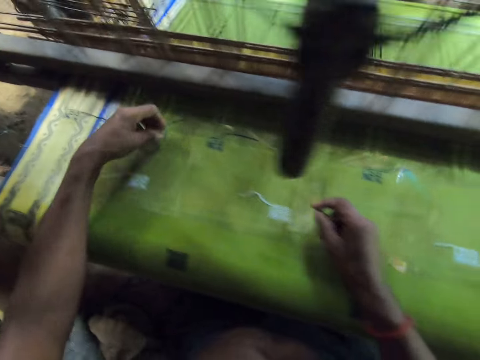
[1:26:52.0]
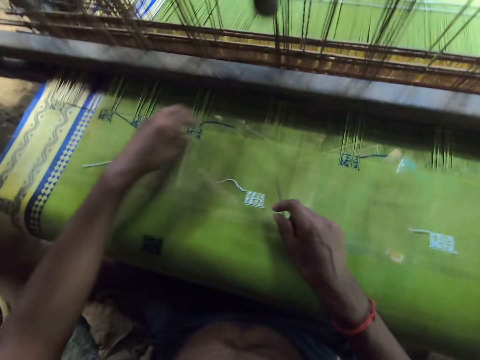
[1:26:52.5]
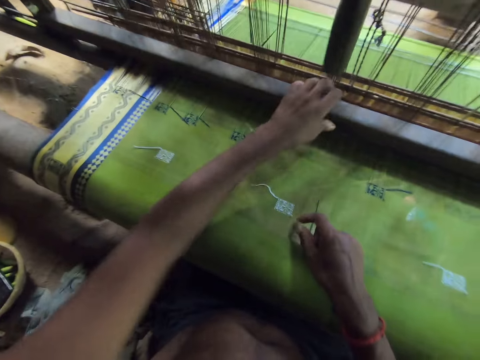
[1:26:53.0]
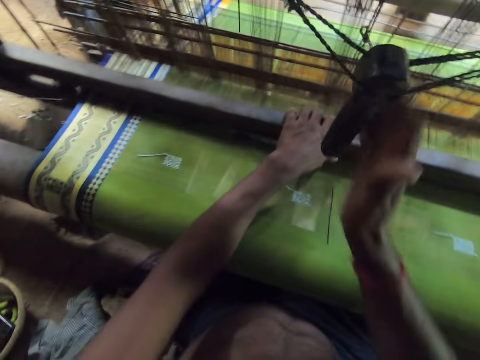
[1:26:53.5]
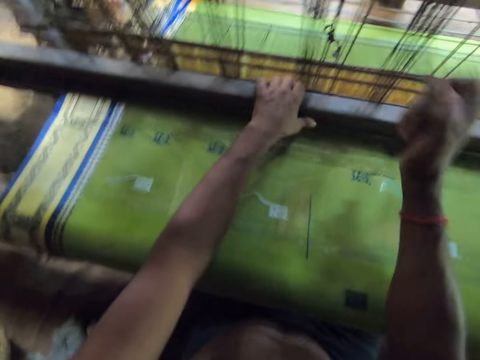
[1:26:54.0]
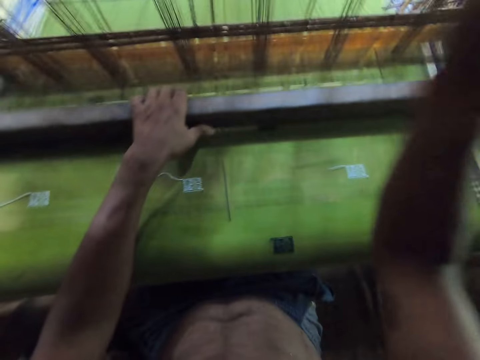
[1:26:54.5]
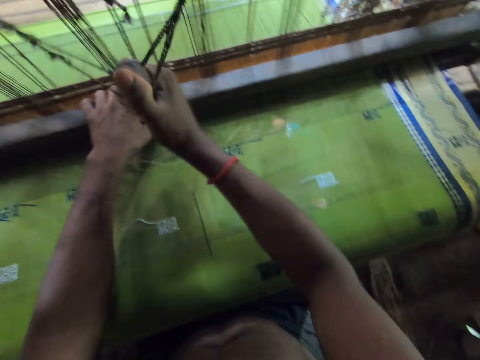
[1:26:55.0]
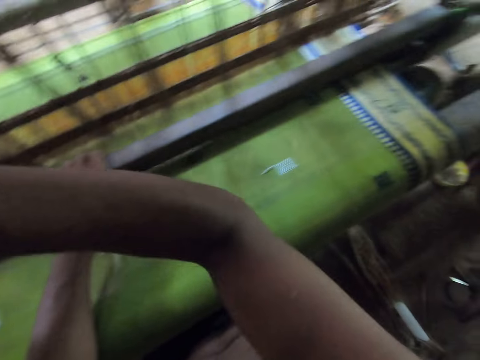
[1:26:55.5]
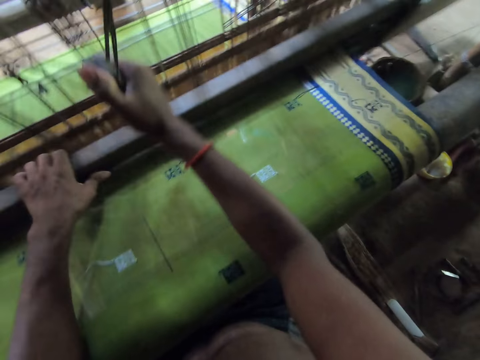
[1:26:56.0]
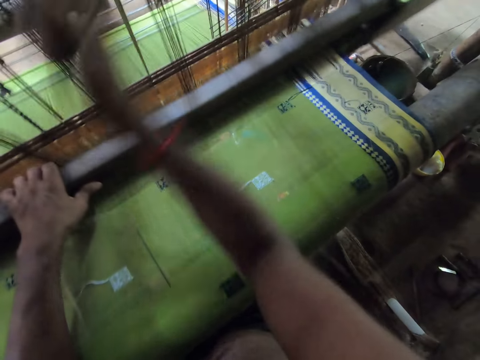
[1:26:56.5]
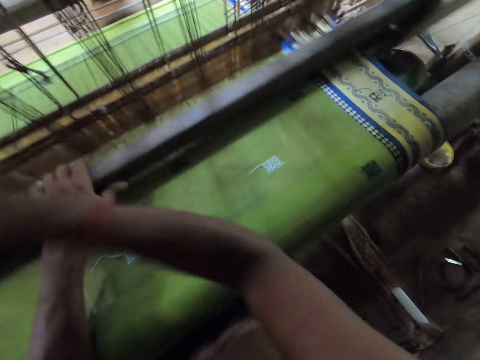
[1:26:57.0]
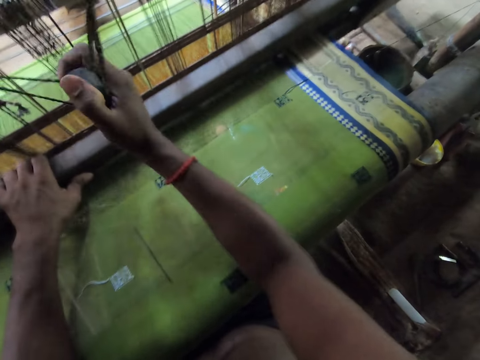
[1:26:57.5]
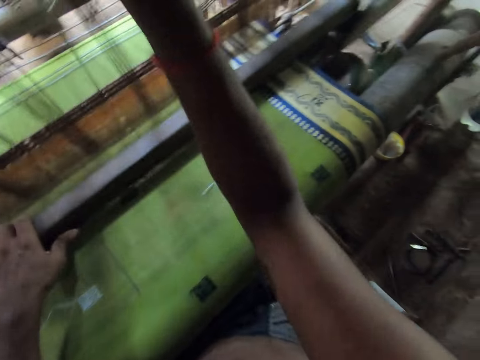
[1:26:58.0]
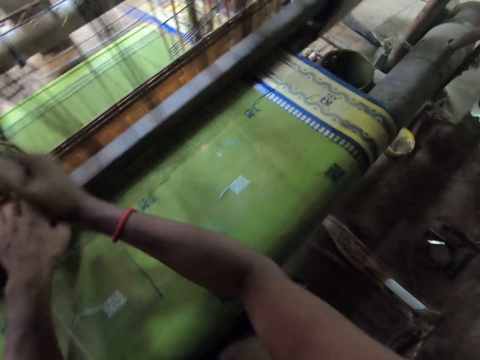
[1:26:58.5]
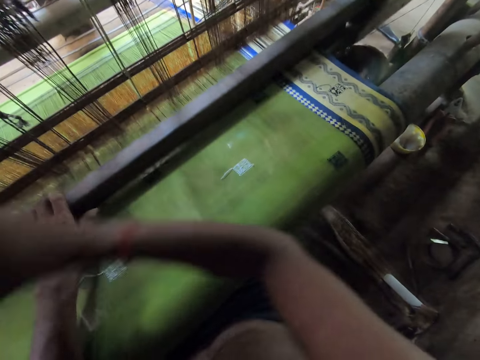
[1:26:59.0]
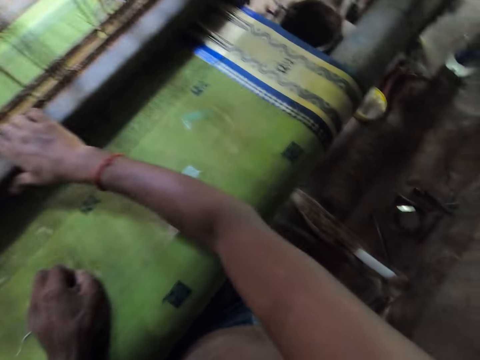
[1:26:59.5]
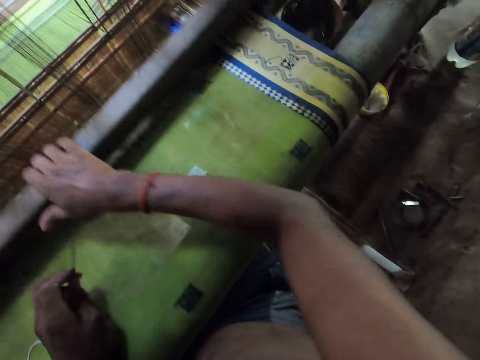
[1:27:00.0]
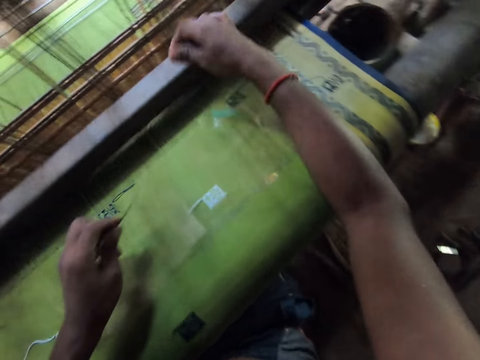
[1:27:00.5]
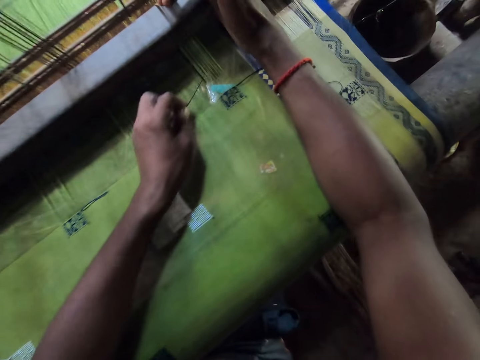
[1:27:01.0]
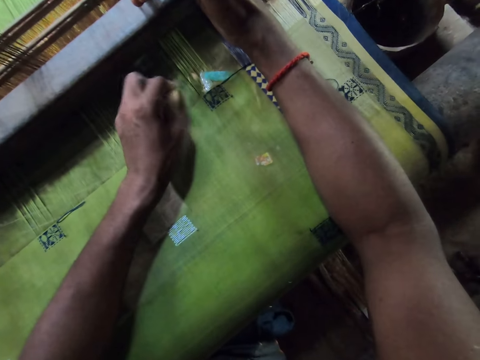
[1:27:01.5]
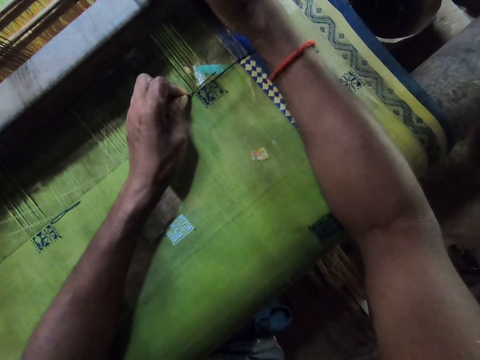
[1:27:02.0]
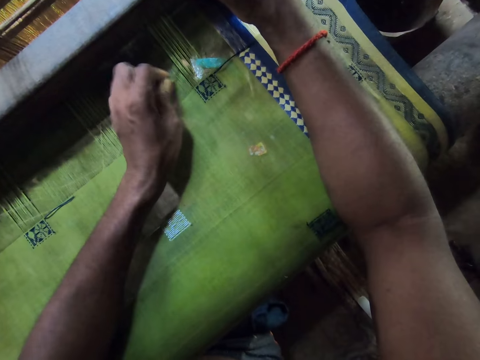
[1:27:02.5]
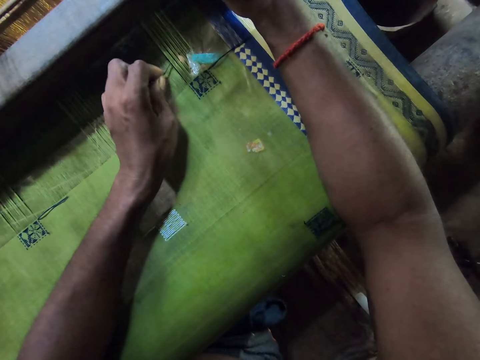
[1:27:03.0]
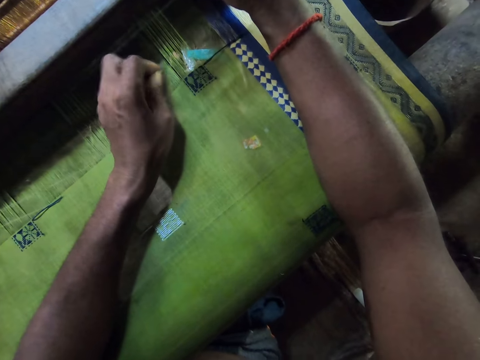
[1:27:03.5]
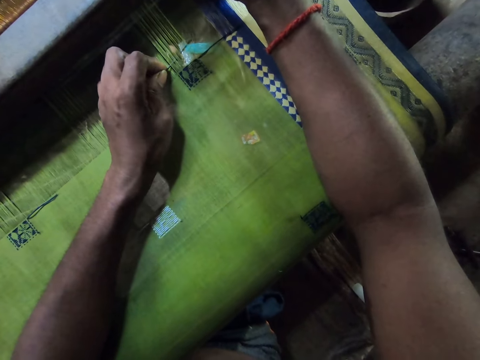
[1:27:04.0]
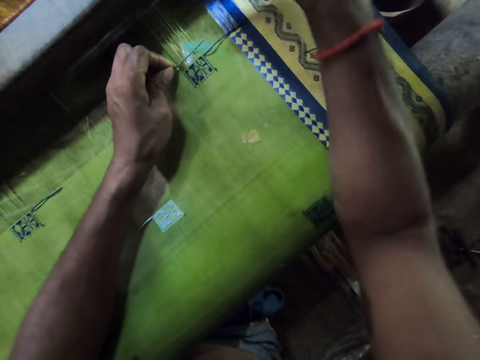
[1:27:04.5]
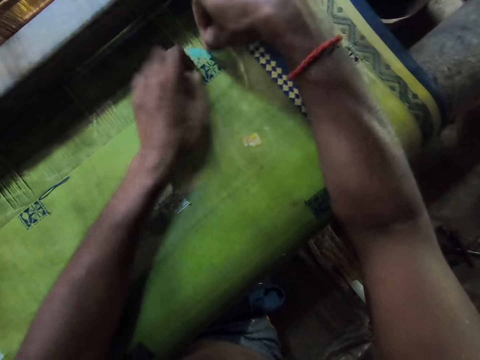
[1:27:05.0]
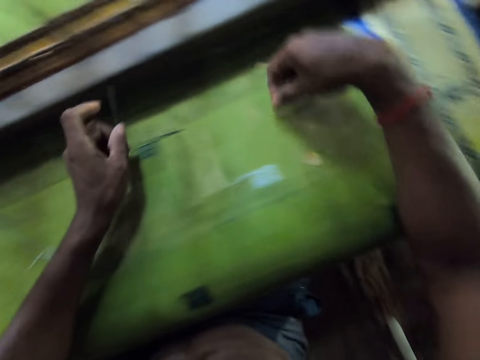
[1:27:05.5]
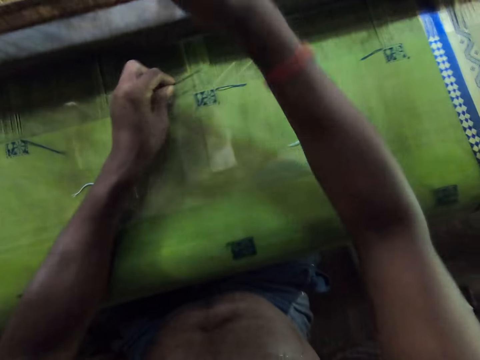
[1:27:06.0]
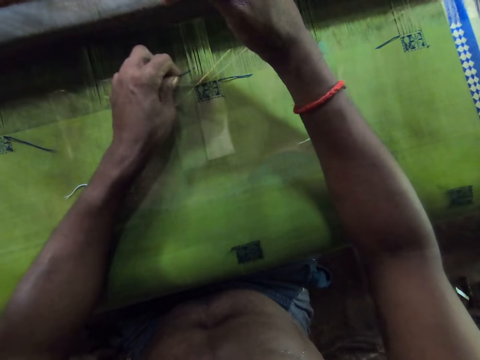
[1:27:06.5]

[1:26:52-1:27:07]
The camera wearer sews with the machine used in weaving the fabric. They sew the fabric with the needle and a thread.

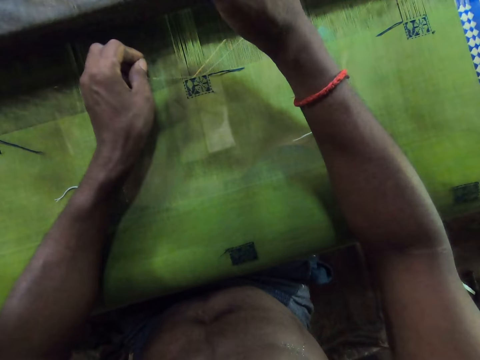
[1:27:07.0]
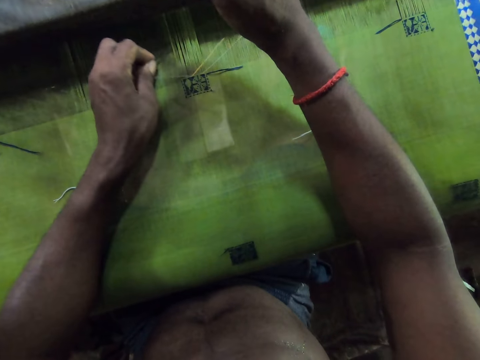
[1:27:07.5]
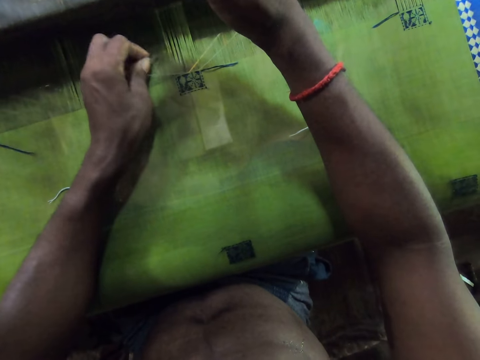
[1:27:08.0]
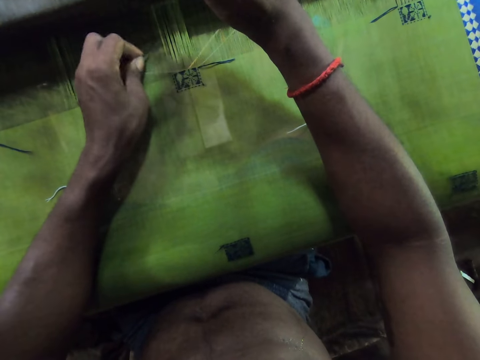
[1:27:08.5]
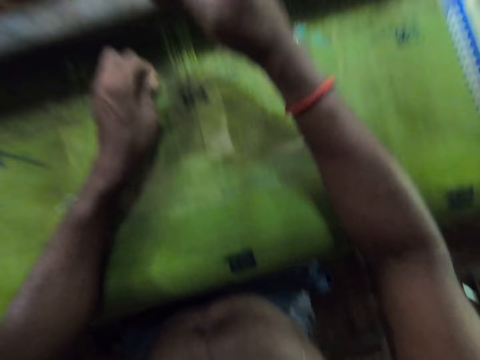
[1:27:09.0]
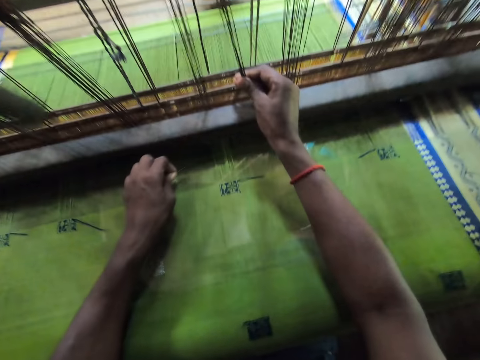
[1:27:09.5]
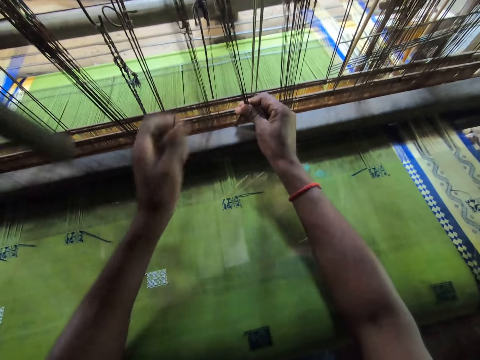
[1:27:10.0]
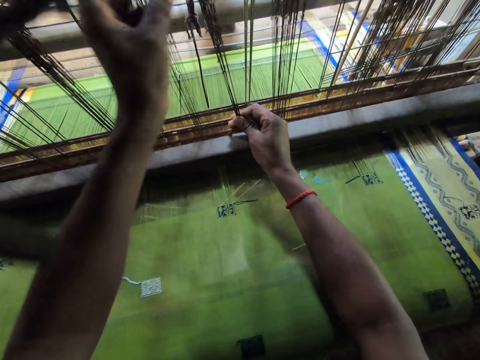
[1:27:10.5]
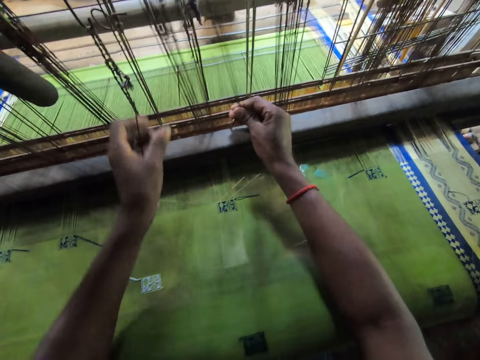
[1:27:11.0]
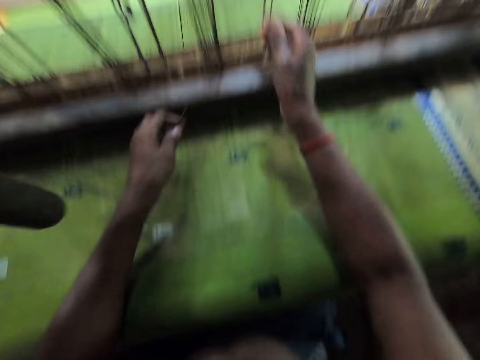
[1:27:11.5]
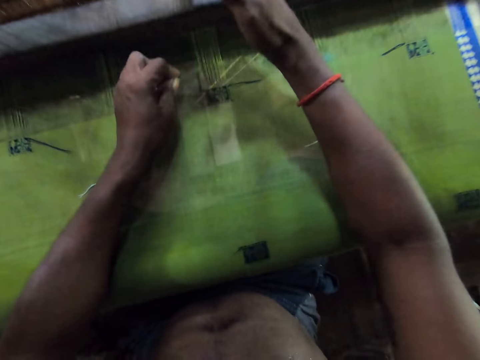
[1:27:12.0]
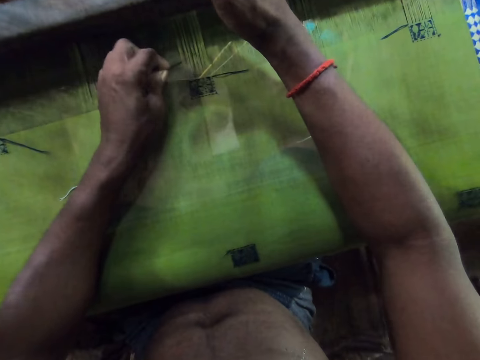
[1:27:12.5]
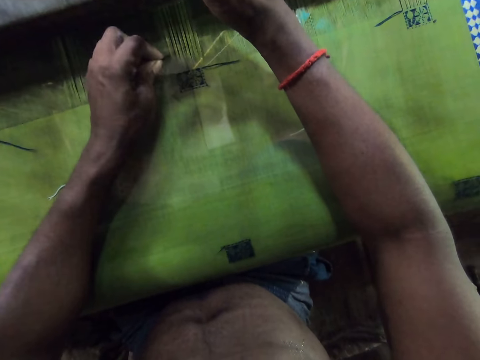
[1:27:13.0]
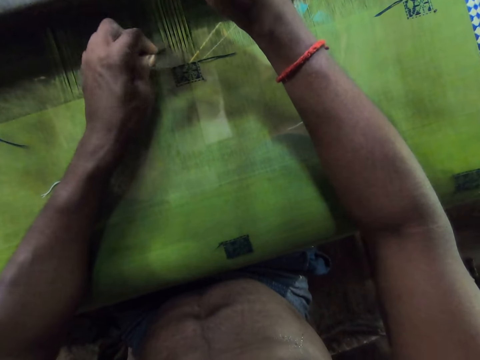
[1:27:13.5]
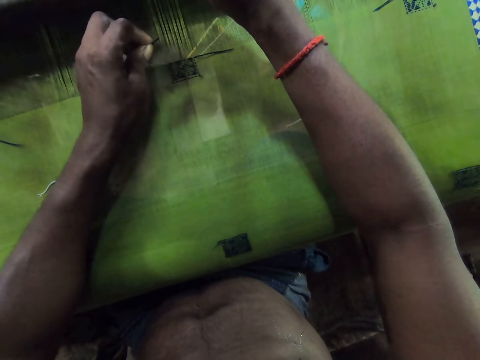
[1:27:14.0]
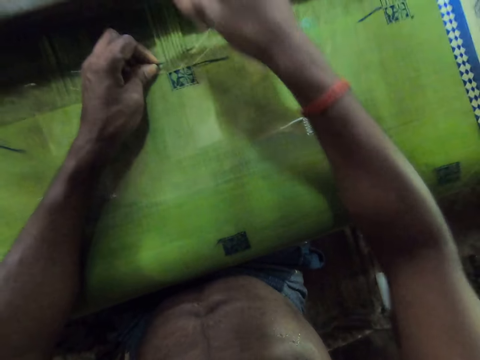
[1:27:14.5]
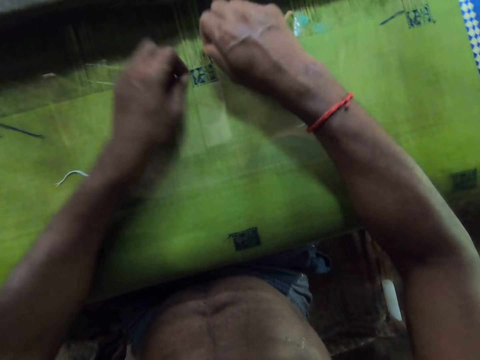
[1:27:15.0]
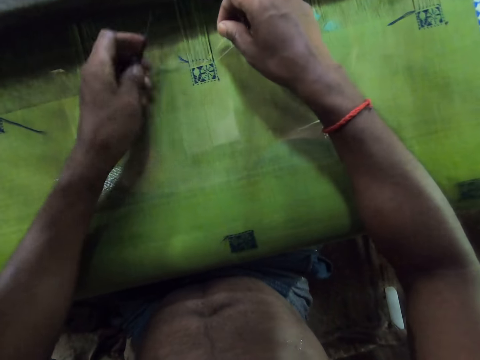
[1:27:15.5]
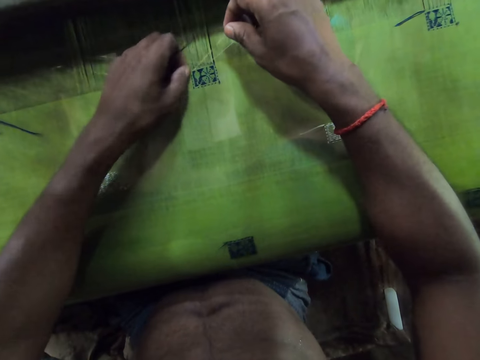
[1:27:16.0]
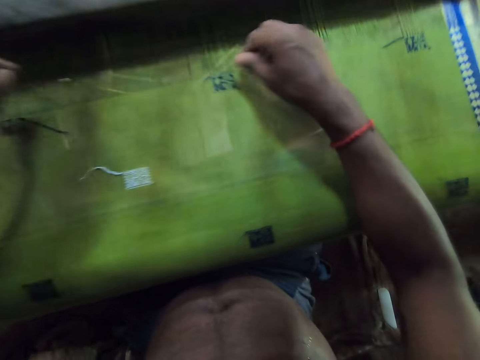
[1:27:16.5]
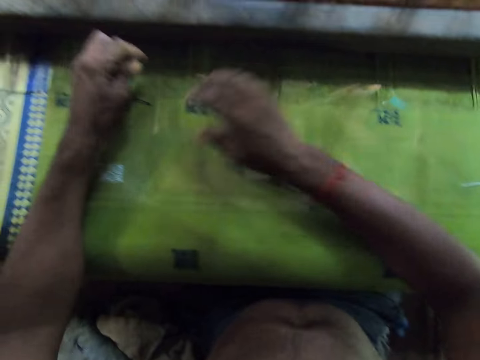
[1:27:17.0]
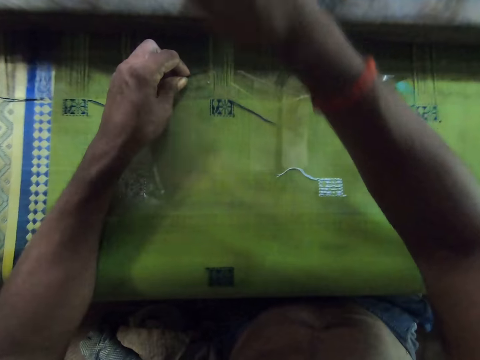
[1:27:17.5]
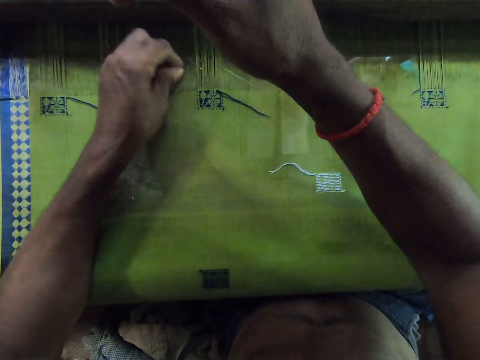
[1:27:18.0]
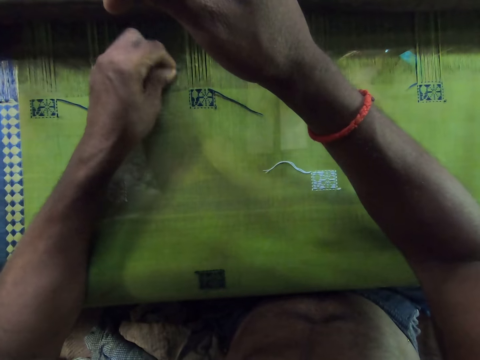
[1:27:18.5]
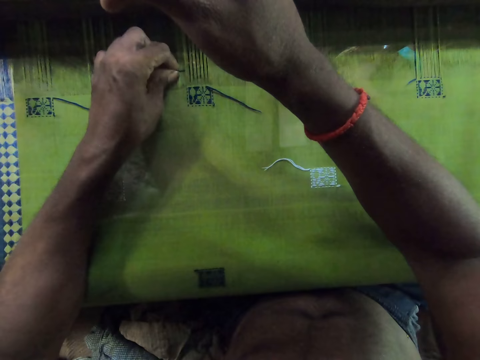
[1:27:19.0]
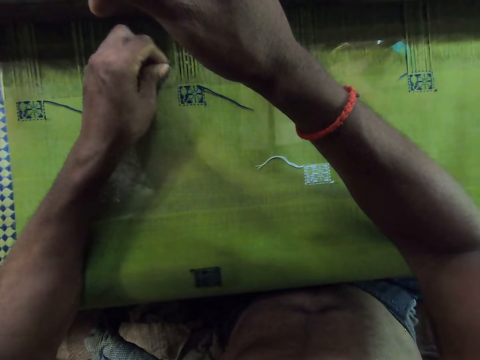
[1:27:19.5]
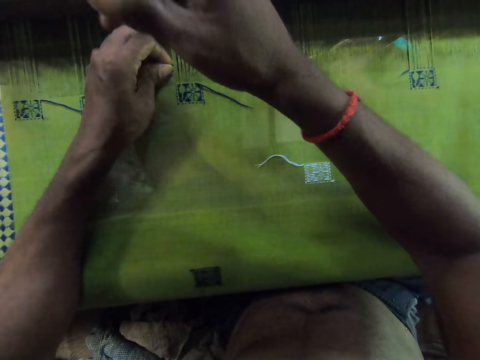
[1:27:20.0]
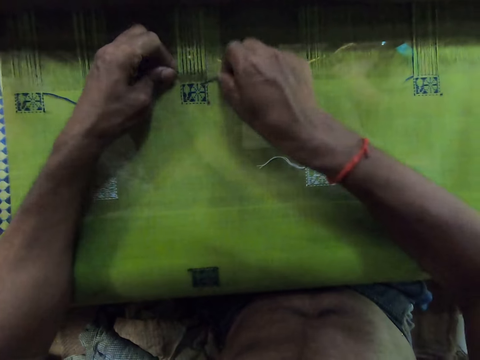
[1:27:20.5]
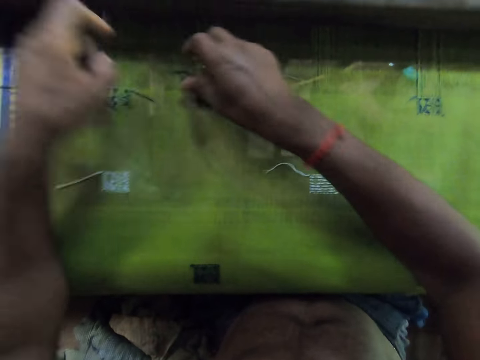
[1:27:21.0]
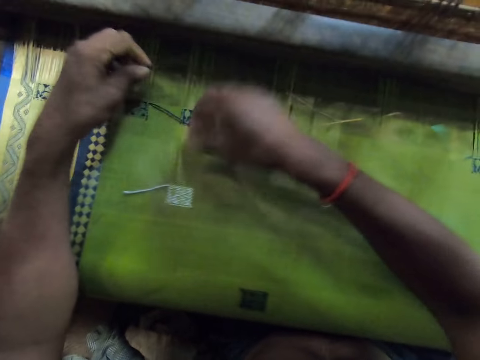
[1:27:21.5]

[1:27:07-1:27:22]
The camera wearer touches the weaving fabric machine. They sew the fabric with the needle and a thread.
